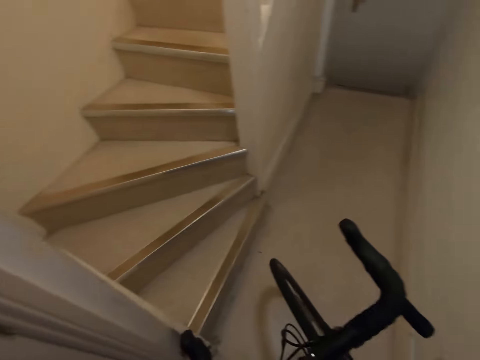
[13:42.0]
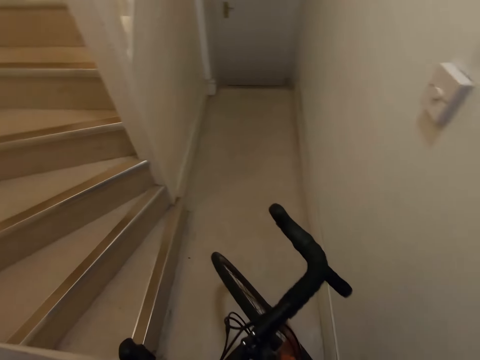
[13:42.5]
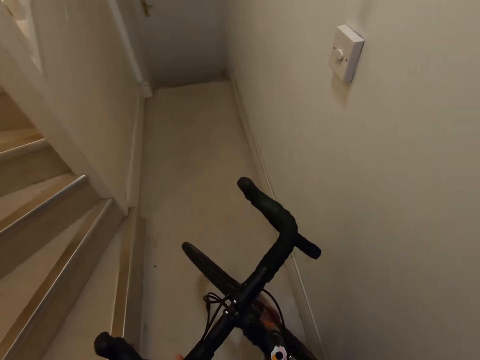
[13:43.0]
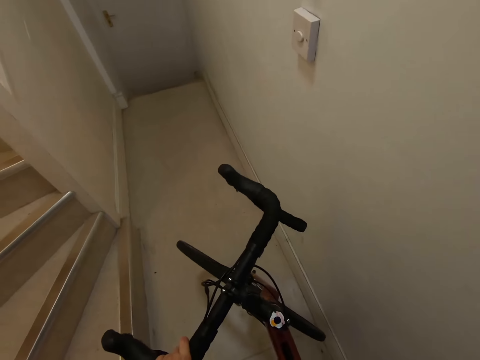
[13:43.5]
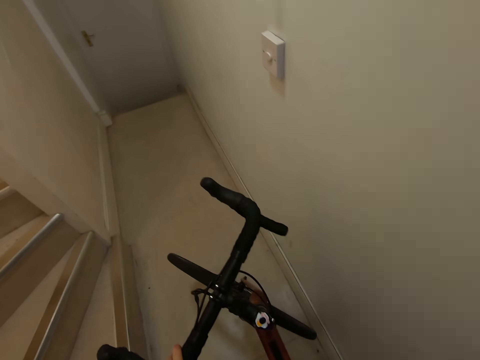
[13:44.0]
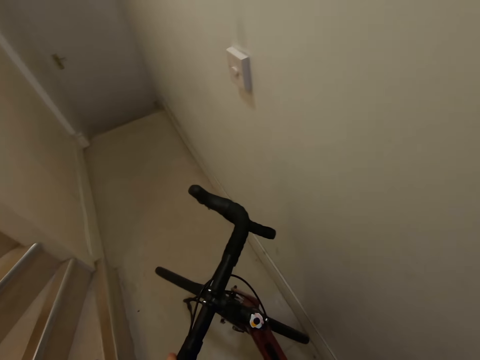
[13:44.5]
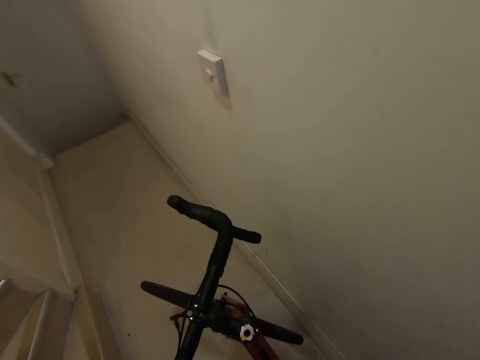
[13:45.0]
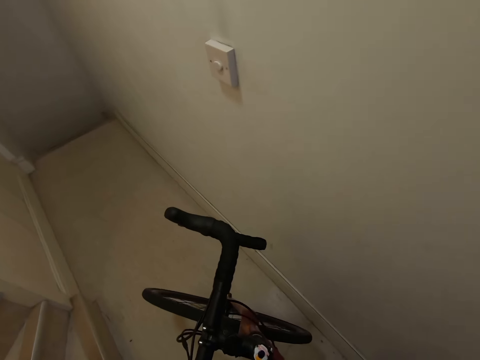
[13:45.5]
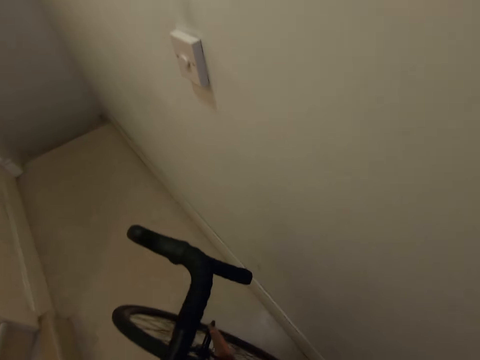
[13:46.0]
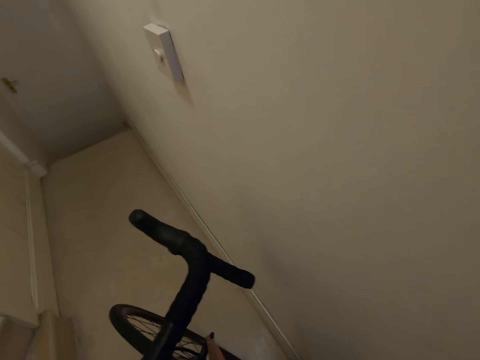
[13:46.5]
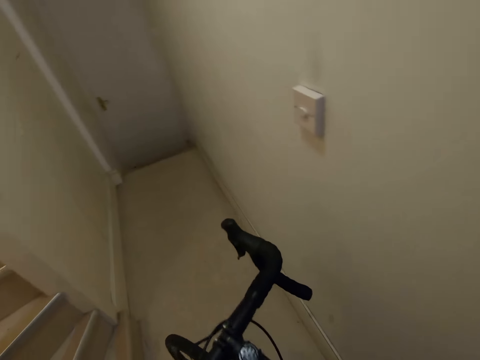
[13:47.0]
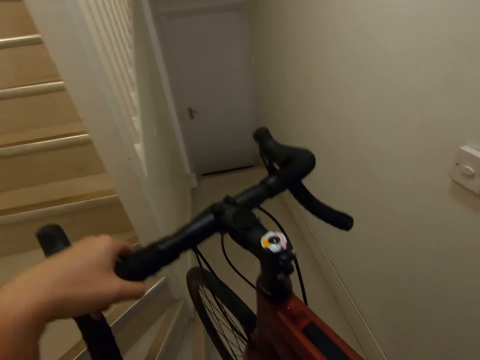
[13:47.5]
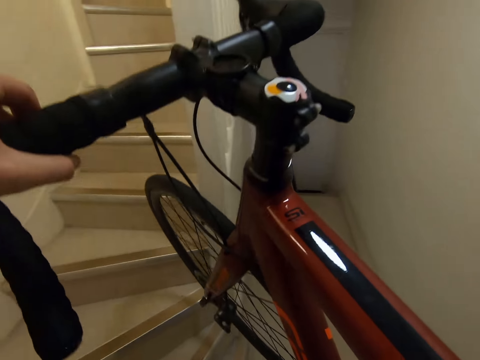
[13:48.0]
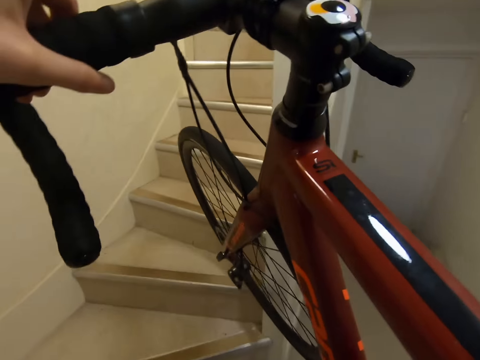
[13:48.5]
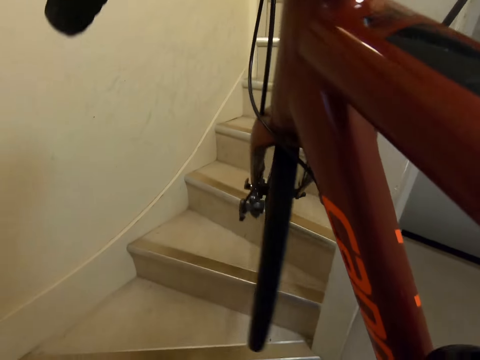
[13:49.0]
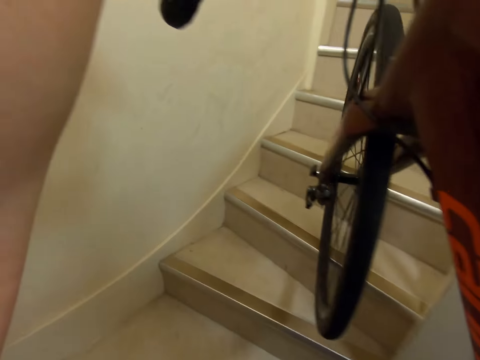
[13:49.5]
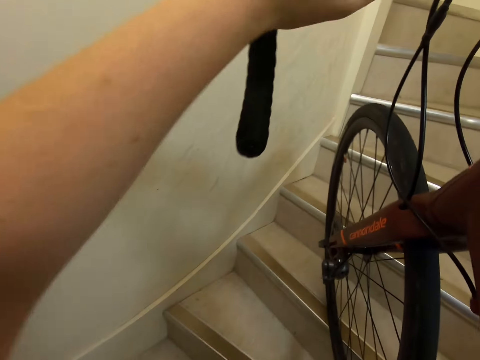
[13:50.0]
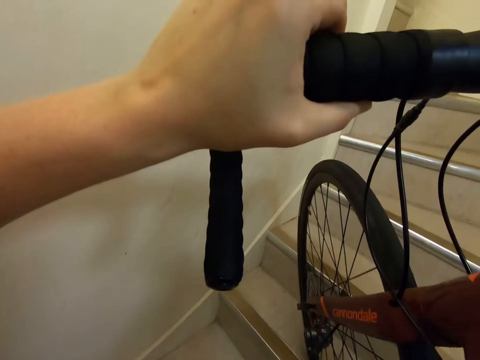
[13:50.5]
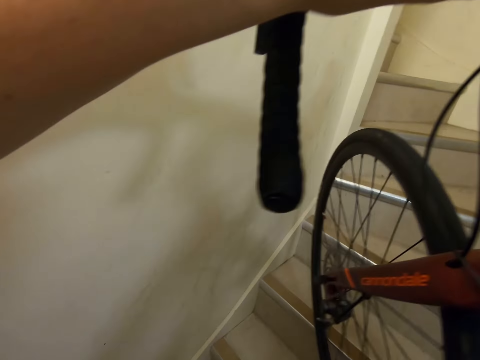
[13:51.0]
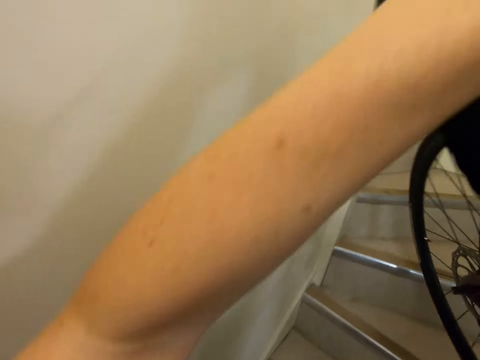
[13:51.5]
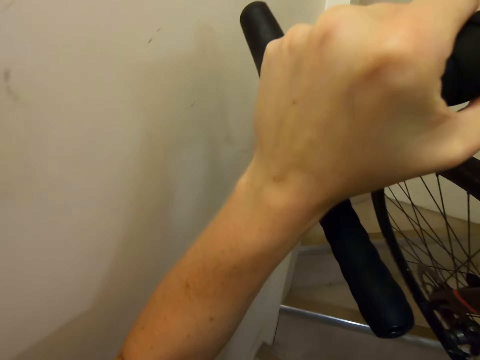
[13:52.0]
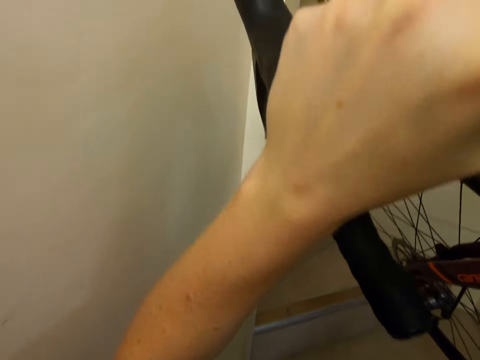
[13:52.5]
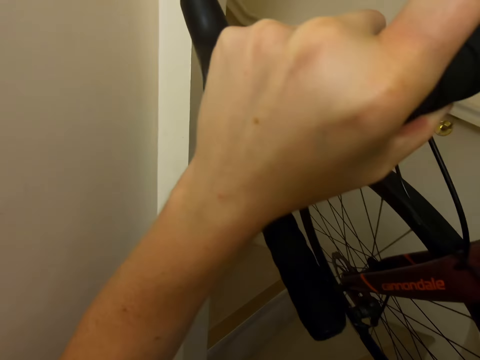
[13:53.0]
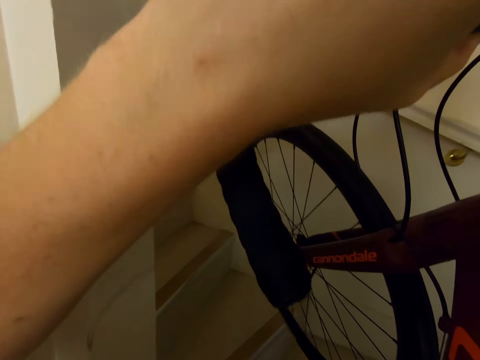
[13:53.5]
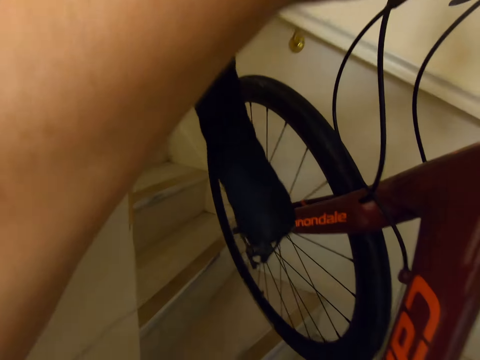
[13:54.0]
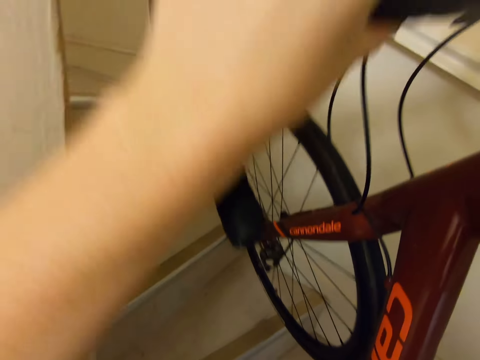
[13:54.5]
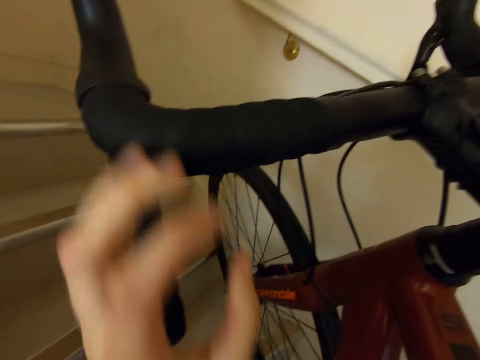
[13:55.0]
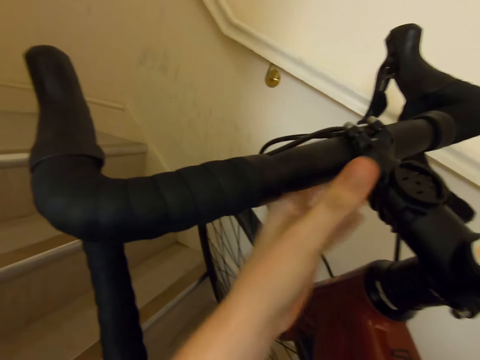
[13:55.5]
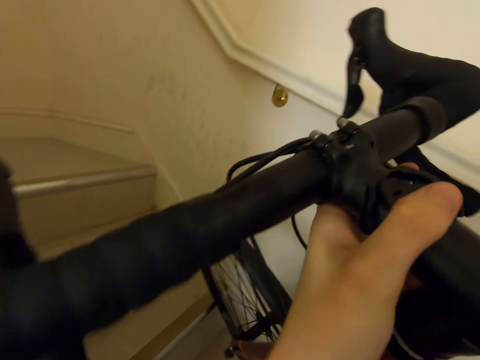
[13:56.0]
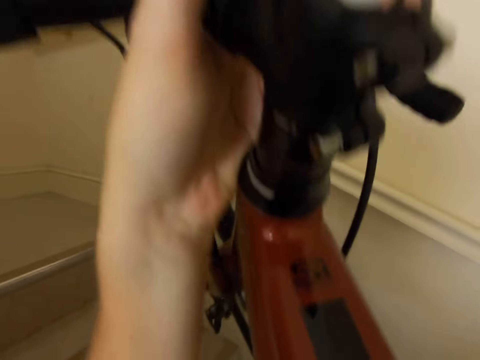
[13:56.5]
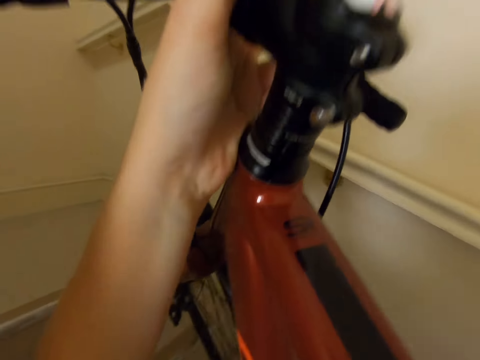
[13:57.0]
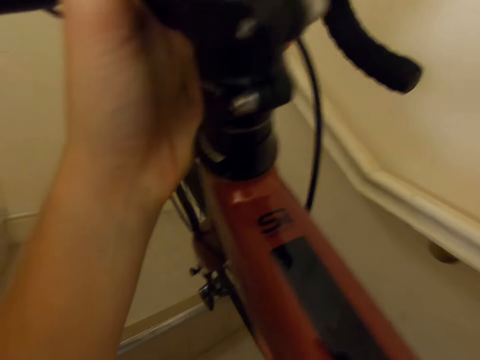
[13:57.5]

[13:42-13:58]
The camera wearer turns around the corridor. They hold a bicycle in the corridor. They lift the bicycle from the floor. They climb upstairs with the bicycle. They place the bicycle on the stairs. They lift up the bicycle. They walk upstairs with the bicycle.

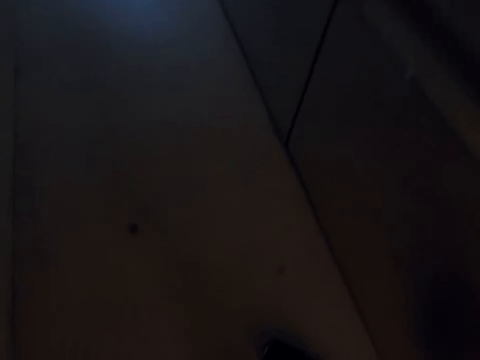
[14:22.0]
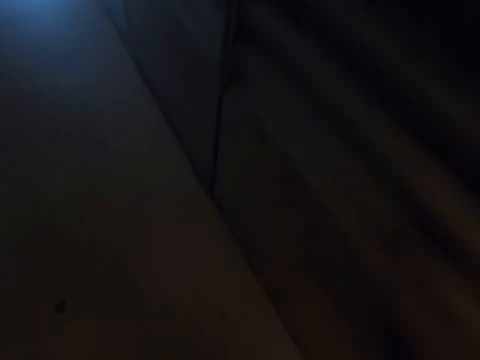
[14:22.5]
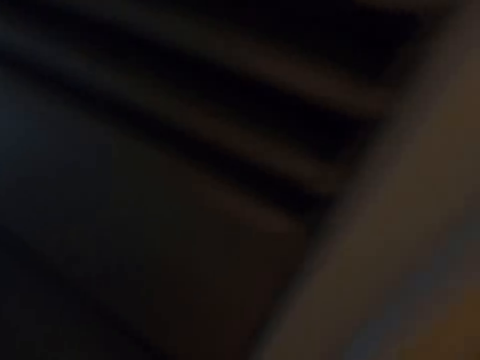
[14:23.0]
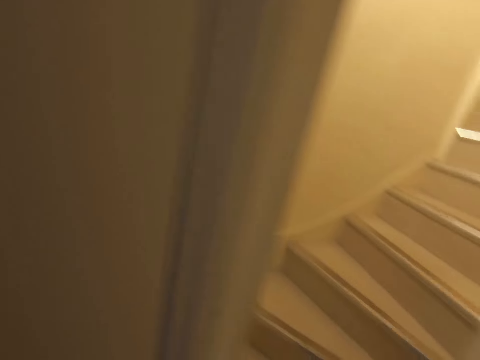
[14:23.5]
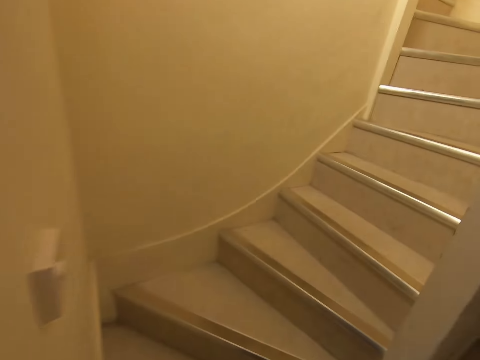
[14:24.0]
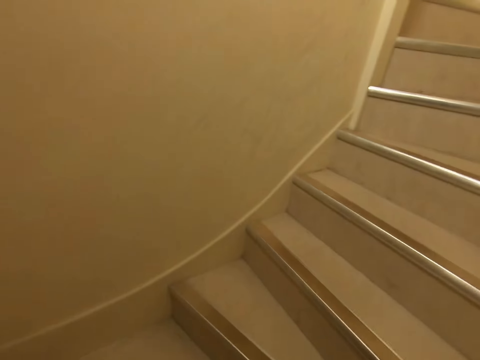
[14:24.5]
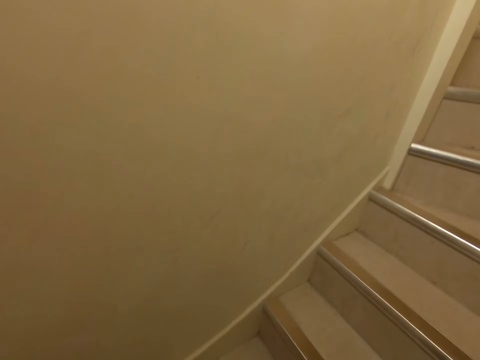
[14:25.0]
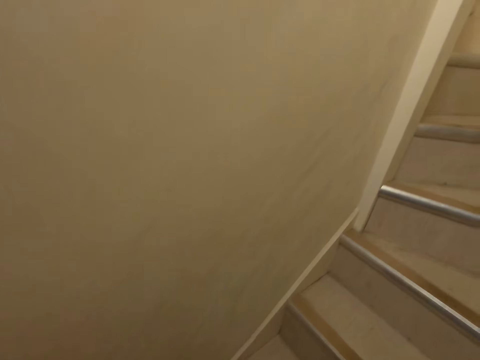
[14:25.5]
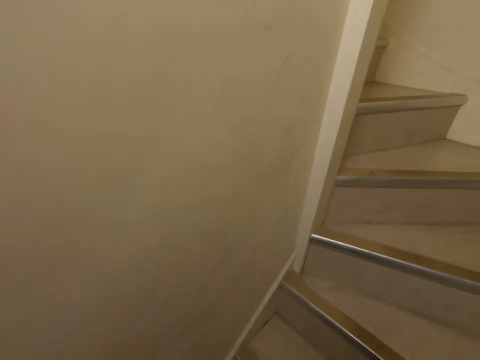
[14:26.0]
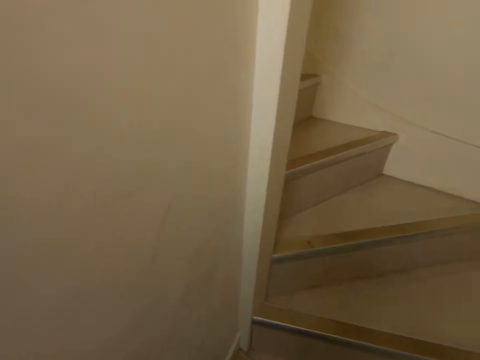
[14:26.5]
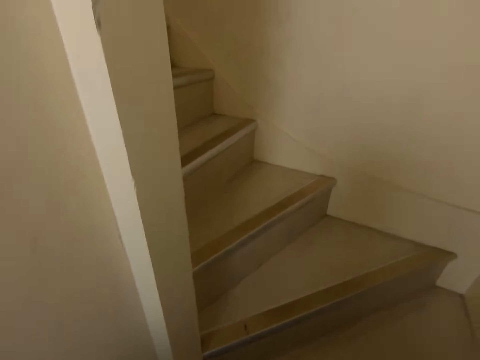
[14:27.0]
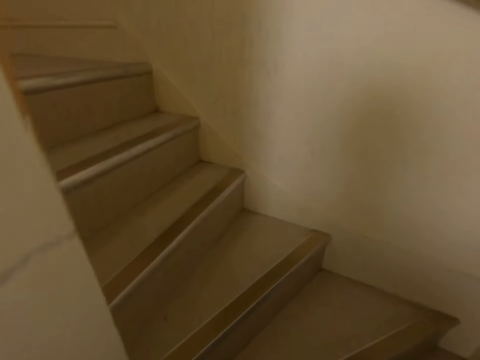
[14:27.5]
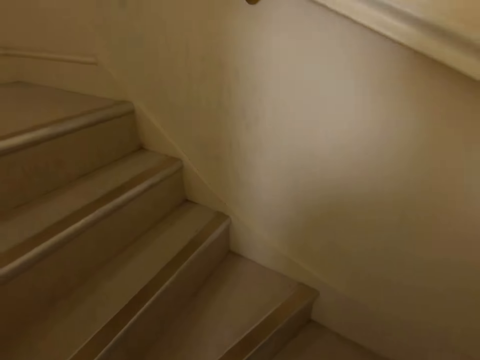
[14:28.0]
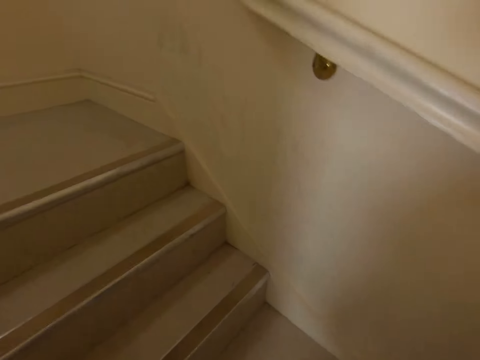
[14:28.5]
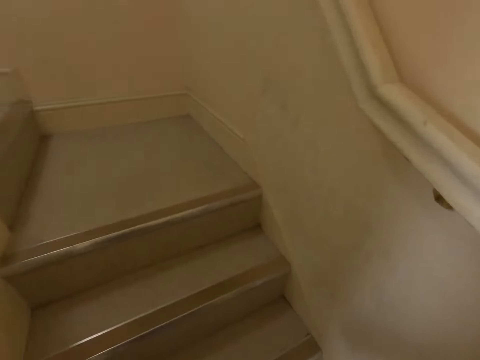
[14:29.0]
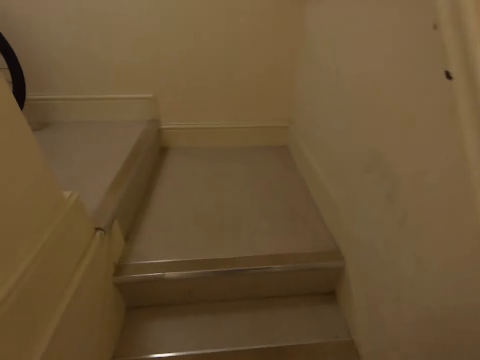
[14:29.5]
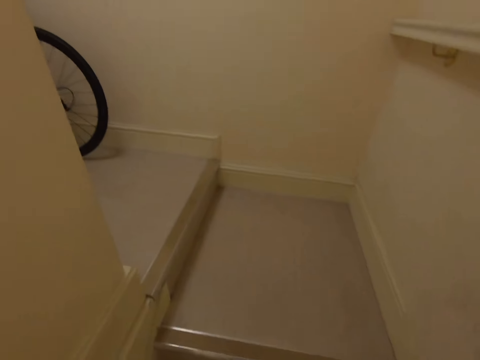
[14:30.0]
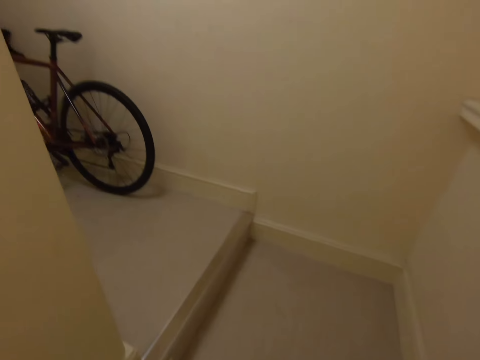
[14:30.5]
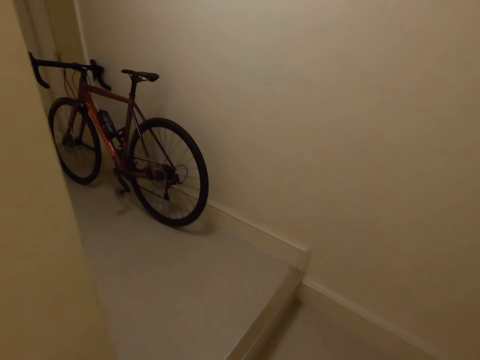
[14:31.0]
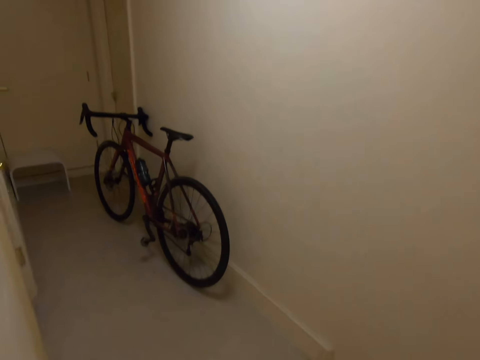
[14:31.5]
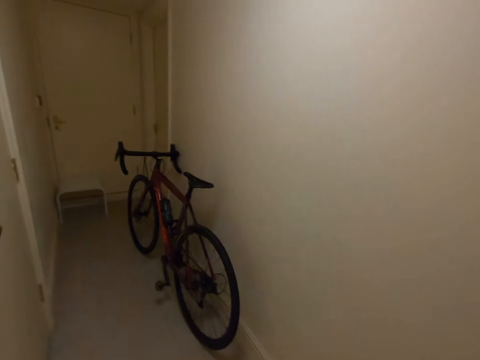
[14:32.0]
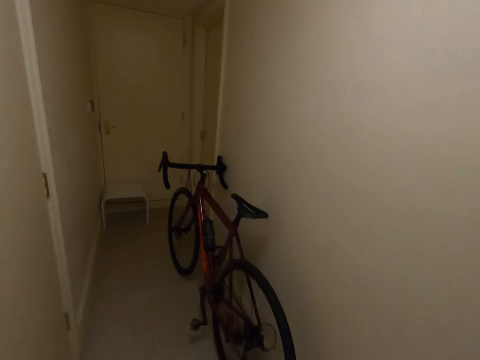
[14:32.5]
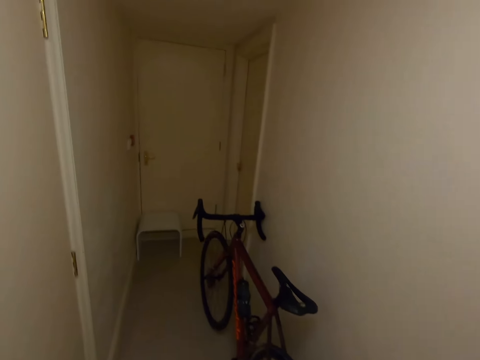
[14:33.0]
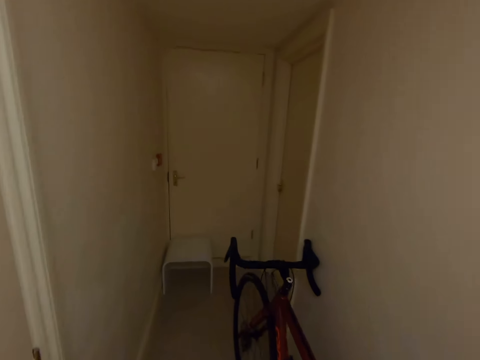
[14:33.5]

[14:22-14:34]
The camera wearer switches off the lights. They turn around the corridor. They watch the background. They walk upstairs.
